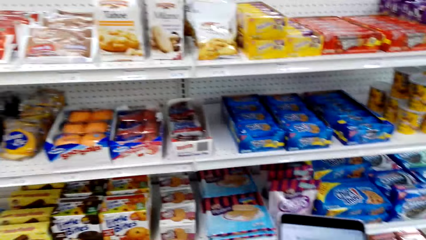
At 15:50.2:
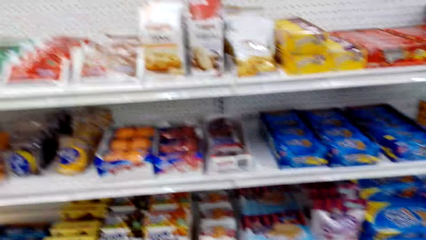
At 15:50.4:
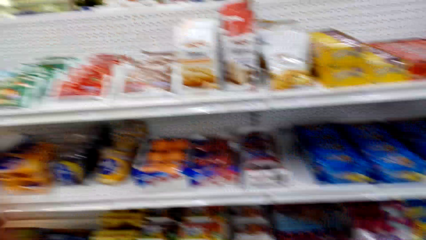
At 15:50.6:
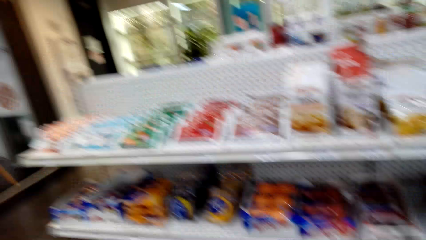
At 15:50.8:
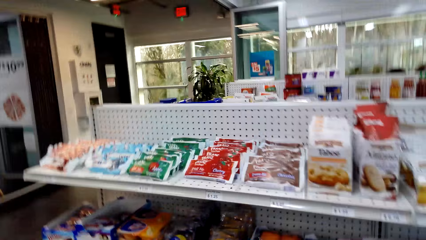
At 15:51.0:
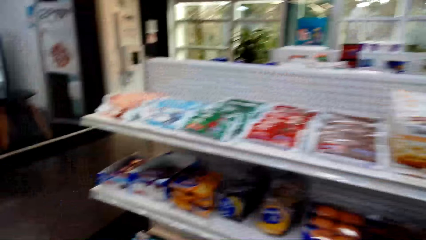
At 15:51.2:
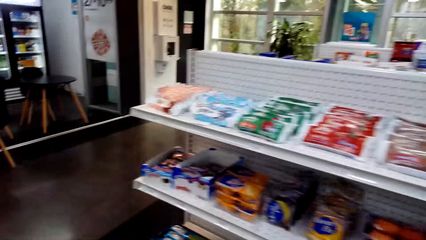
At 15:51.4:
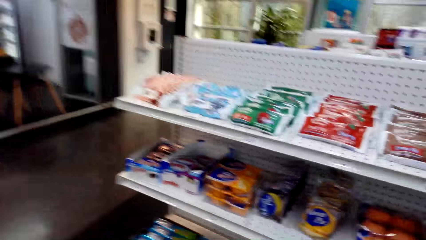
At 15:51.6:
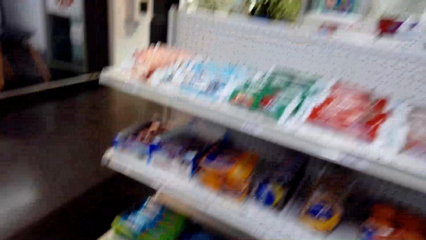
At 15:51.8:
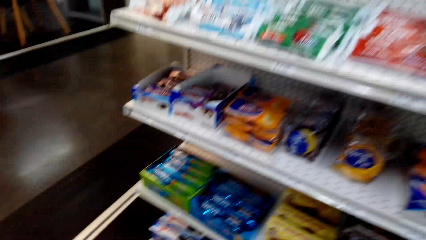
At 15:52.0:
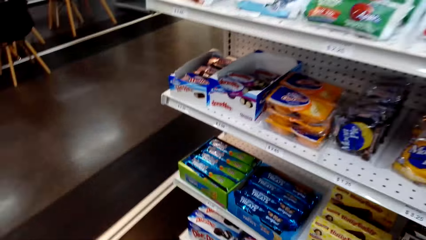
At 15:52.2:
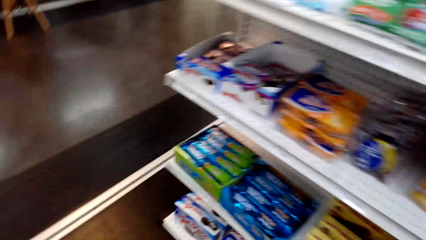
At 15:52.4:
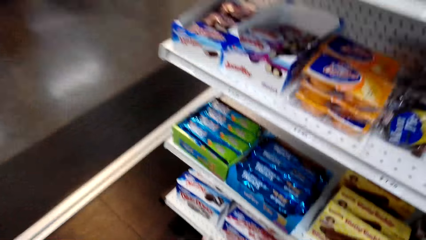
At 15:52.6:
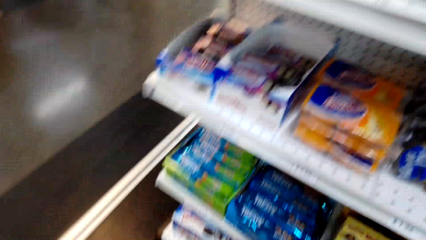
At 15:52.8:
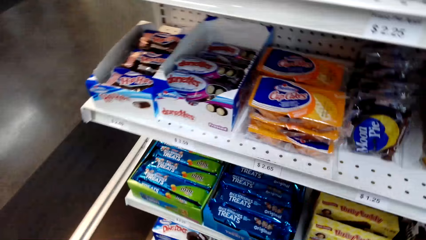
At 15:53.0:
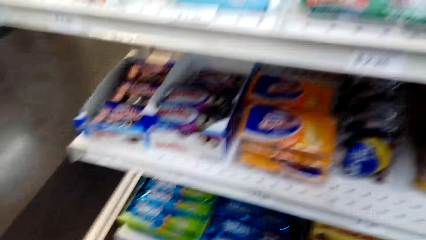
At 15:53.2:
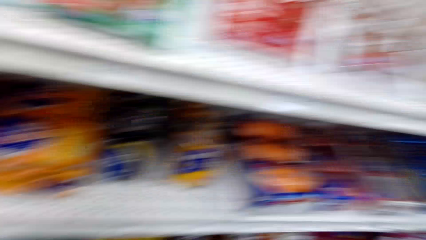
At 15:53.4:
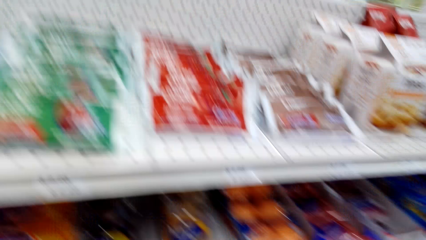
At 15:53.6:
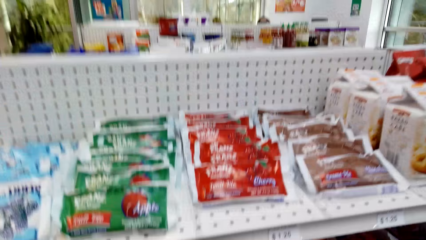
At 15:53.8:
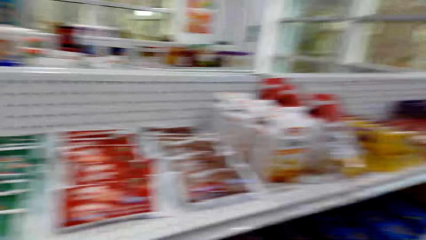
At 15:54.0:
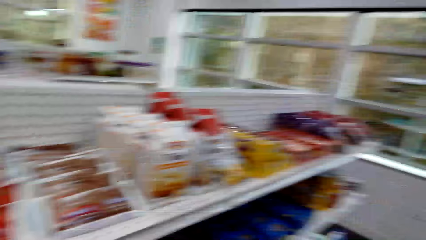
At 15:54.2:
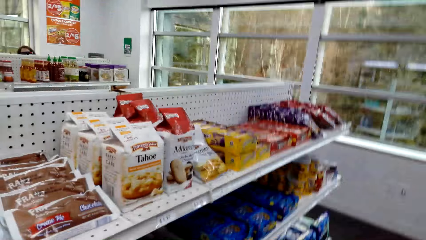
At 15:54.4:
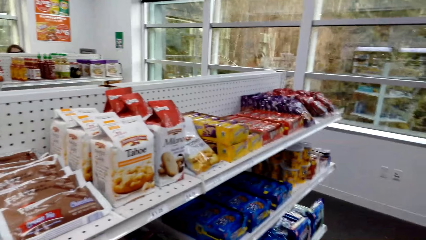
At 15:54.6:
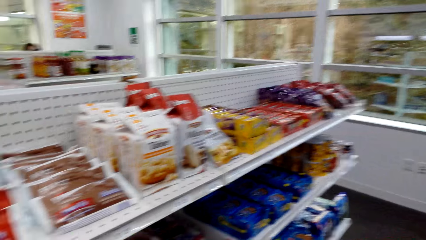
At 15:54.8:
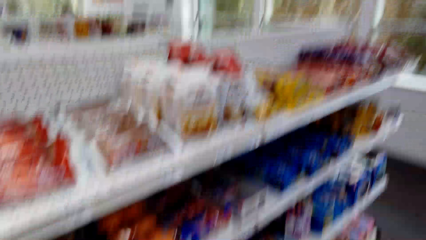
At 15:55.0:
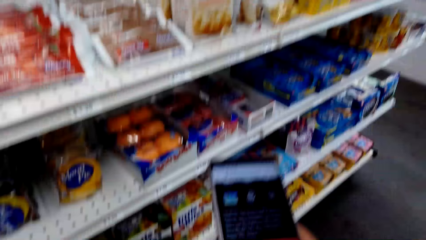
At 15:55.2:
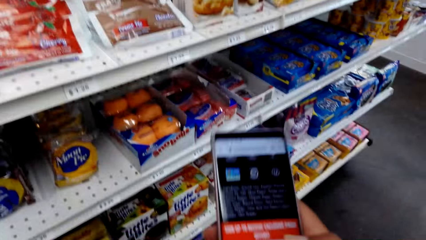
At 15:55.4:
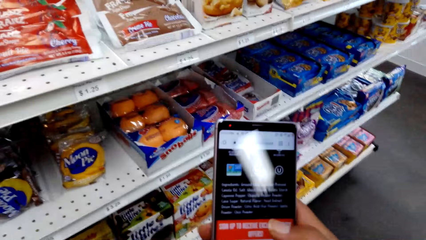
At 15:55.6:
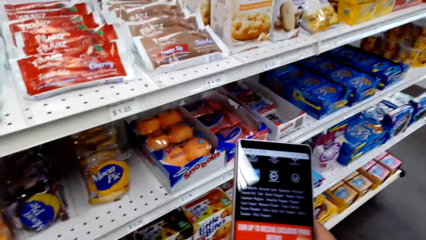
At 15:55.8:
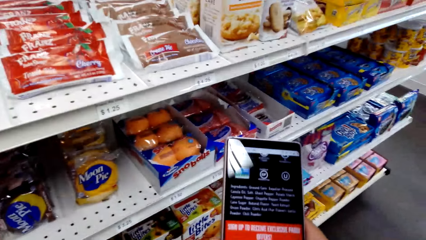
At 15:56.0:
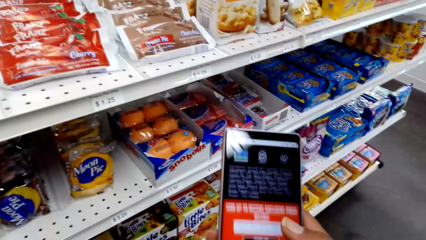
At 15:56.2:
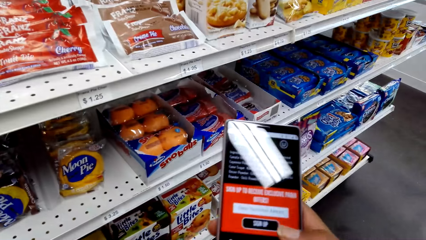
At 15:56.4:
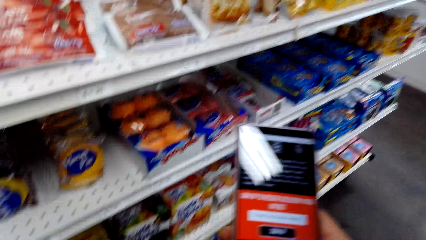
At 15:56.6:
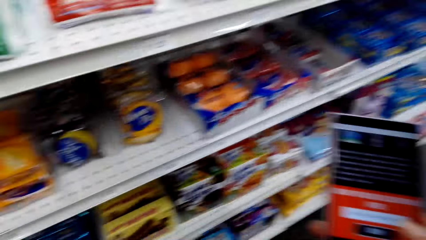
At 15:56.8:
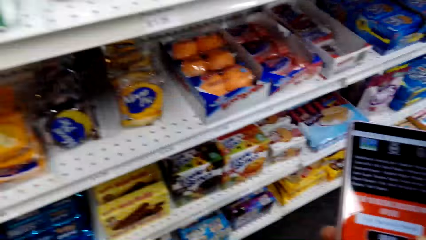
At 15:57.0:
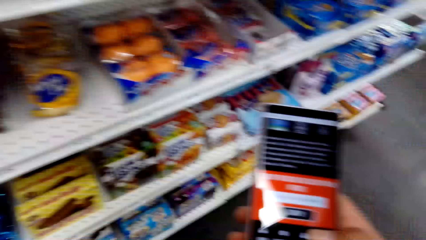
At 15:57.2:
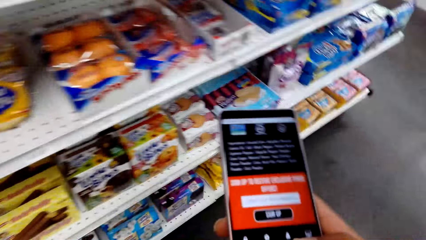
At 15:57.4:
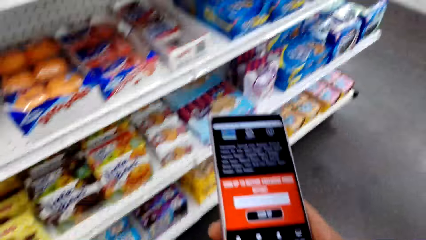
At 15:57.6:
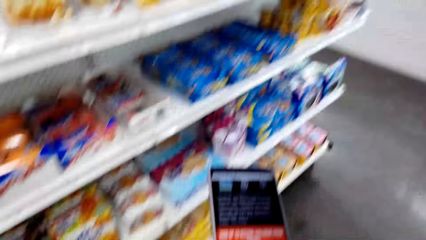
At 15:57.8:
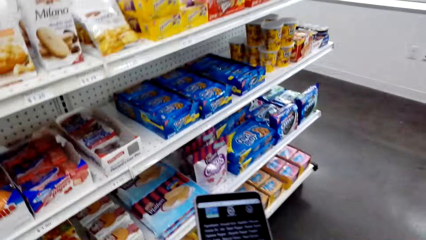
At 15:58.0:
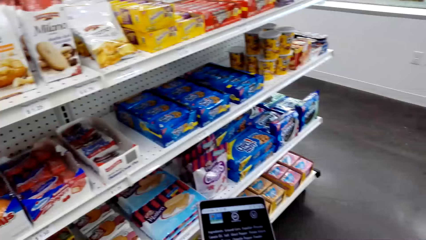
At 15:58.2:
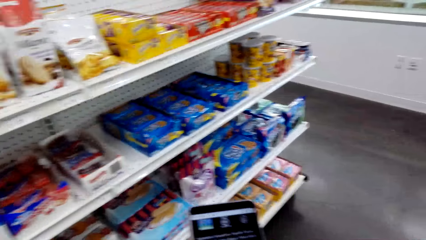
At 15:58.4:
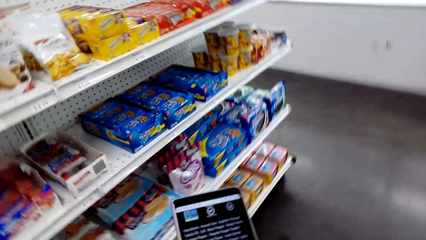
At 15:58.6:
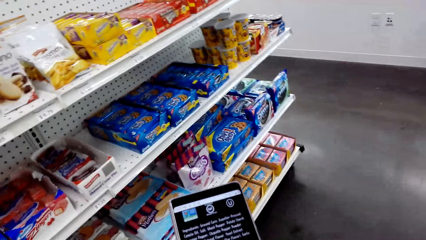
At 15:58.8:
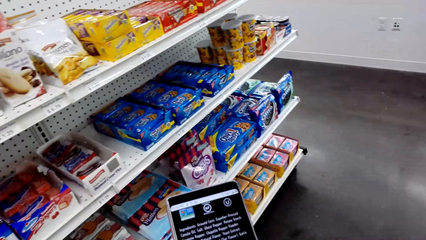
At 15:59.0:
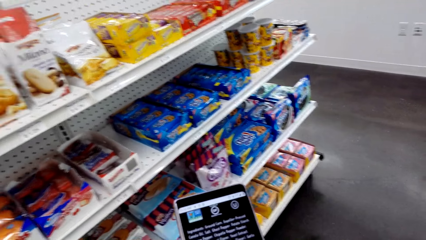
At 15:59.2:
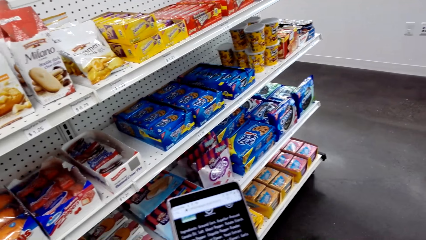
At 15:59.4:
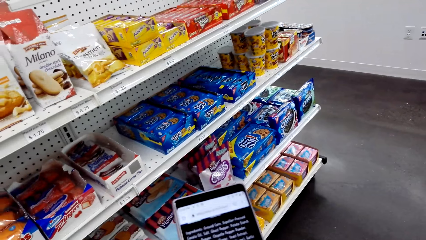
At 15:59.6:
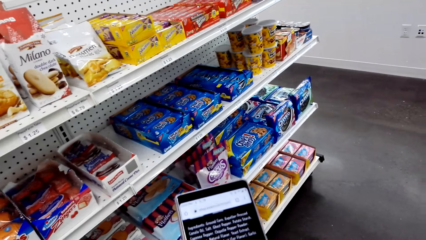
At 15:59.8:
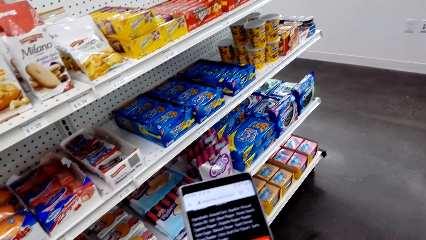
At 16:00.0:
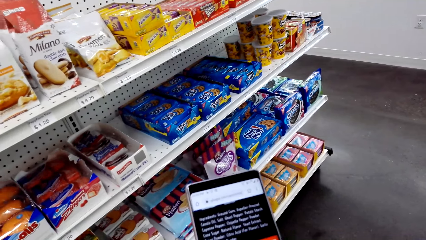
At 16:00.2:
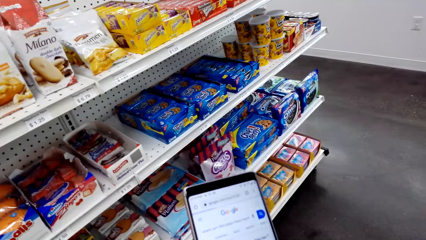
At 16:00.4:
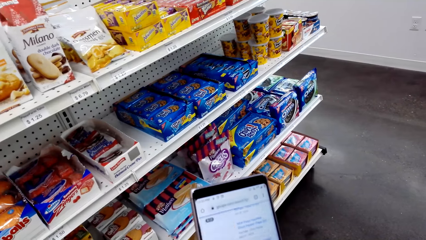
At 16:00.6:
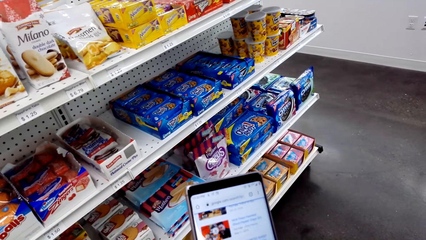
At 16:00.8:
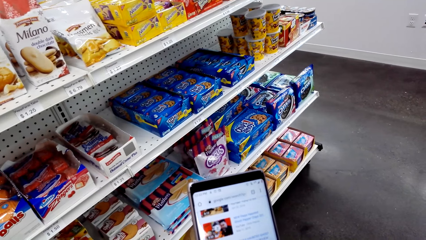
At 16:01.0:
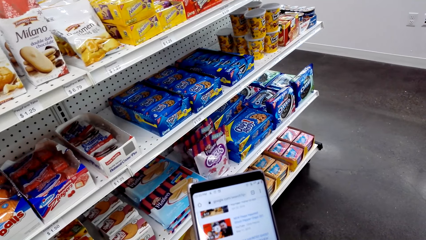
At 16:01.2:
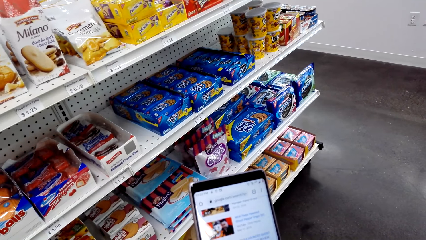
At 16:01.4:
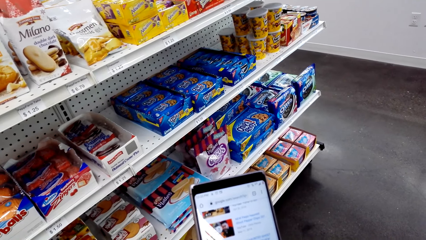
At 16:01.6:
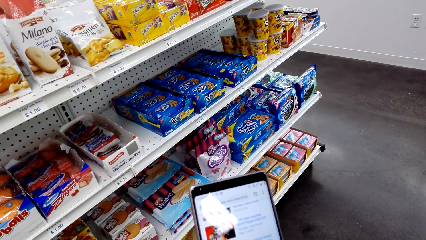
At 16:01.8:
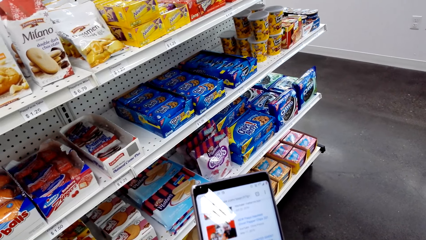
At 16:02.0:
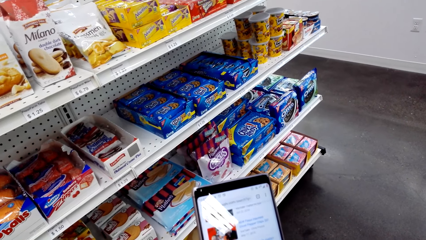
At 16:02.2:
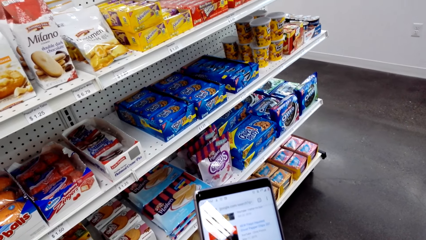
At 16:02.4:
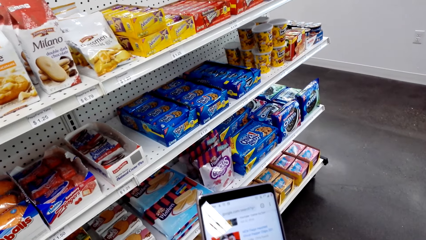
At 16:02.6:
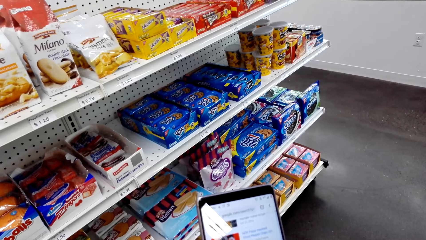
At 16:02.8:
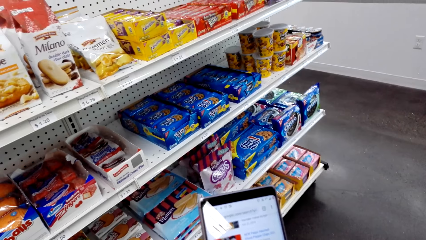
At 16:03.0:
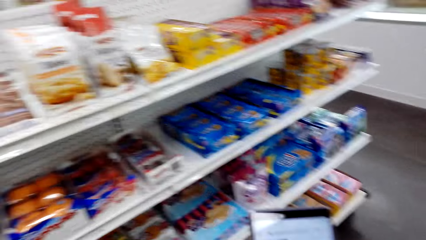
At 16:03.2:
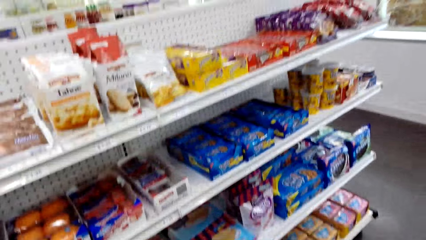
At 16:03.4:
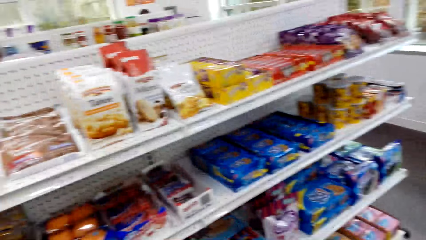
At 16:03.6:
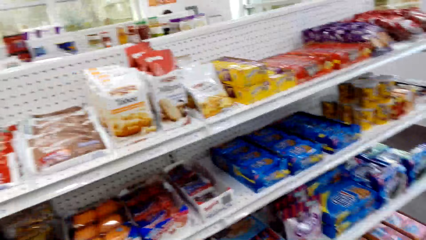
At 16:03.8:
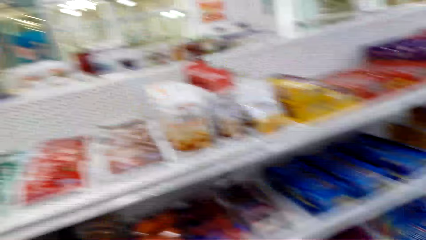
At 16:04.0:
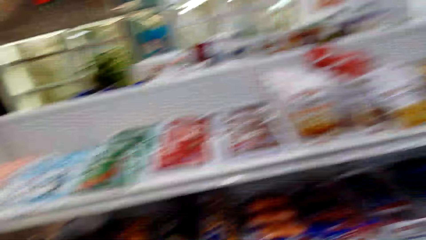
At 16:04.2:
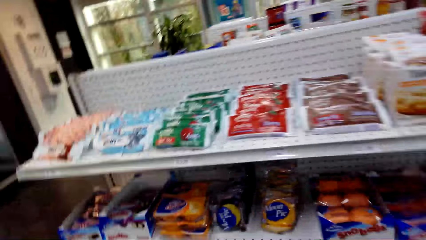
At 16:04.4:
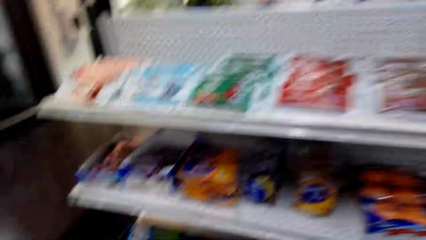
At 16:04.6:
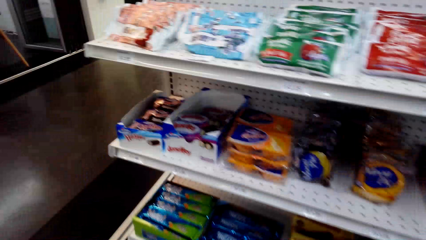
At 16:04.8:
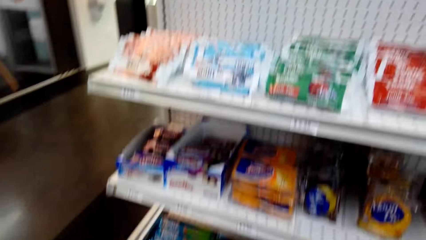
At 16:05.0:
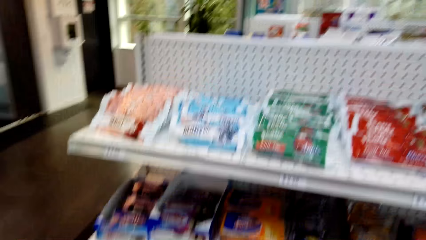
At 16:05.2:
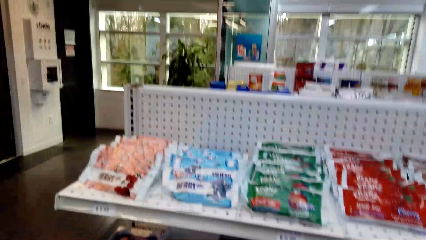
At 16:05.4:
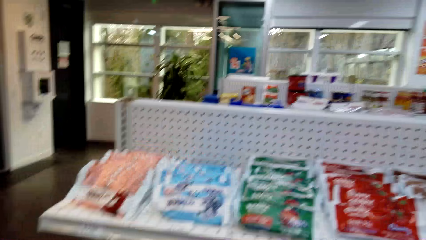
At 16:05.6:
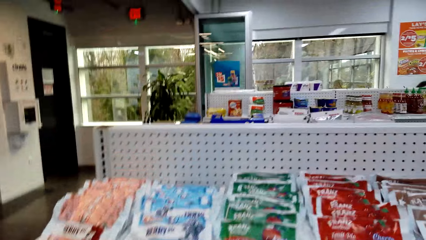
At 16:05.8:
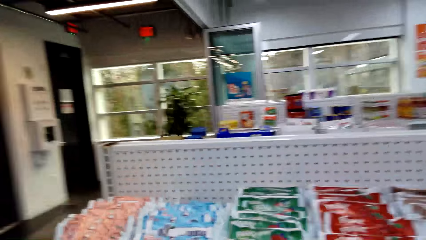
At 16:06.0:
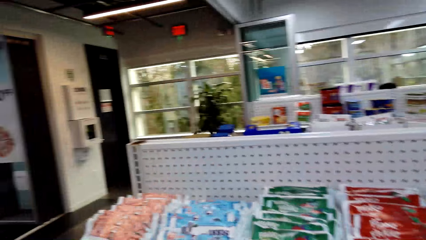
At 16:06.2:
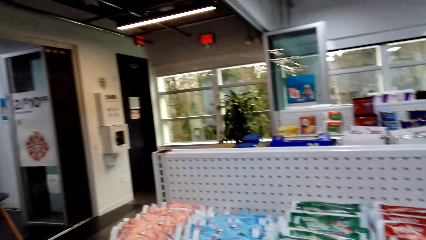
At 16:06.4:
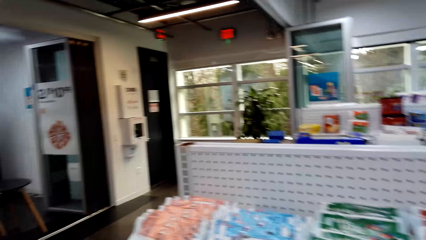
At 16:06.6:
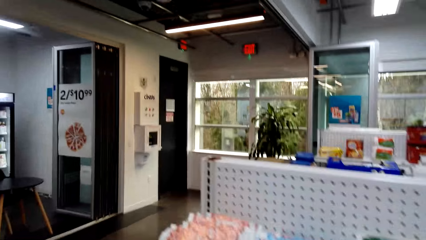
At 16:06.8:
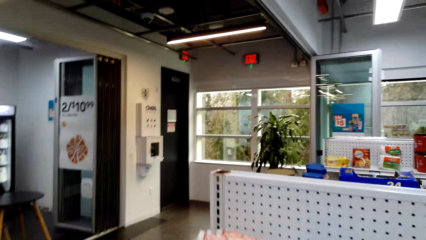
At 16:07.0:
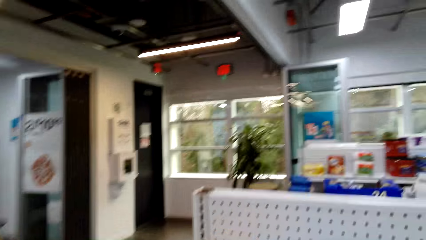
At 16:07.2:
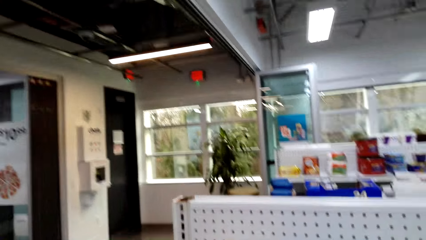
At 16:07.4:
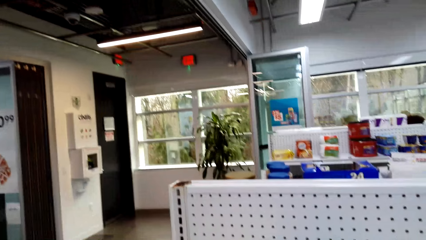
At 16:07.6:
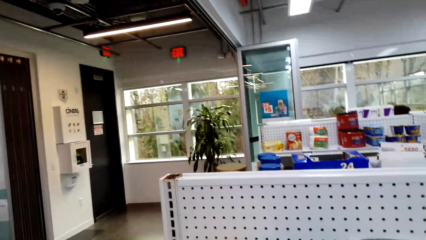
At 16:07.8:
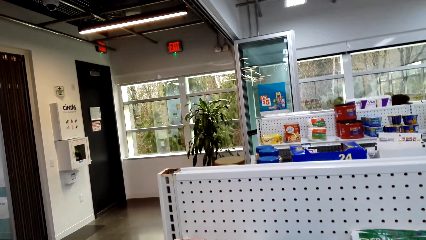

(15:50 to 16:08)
The camera wearer looks around. They talk. They scroll the phone. They scroll the phone again. They stare at the phone. They walk around. They look around.
